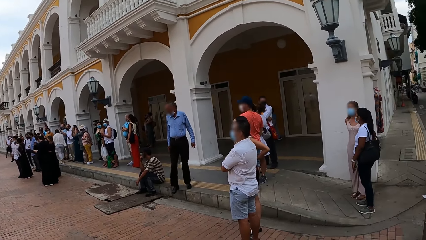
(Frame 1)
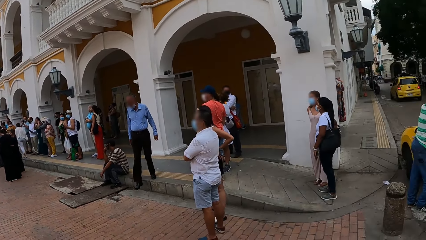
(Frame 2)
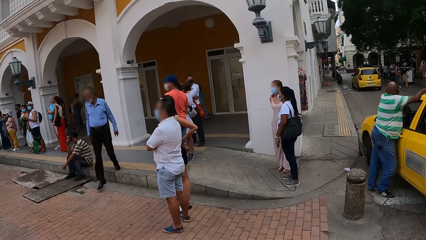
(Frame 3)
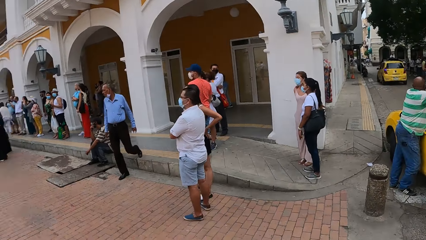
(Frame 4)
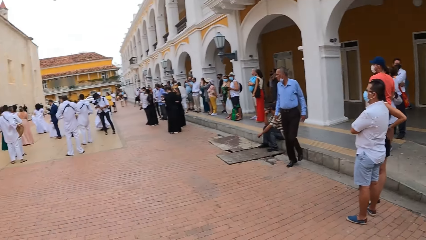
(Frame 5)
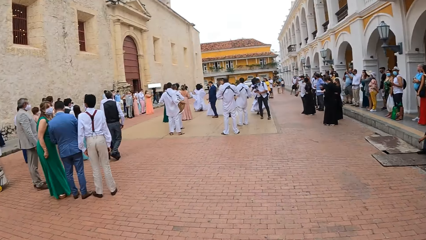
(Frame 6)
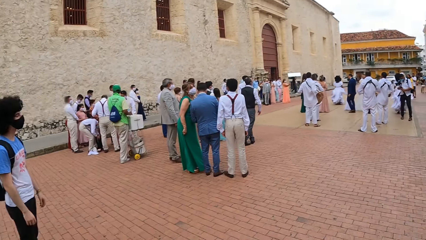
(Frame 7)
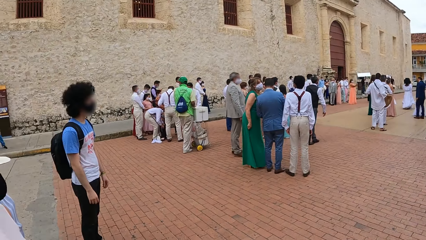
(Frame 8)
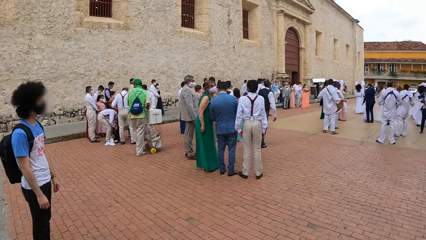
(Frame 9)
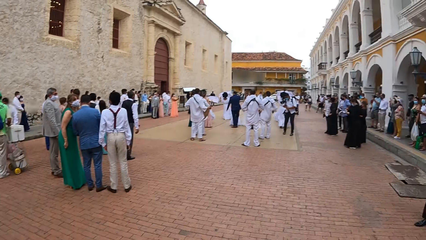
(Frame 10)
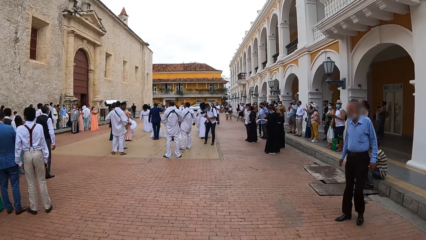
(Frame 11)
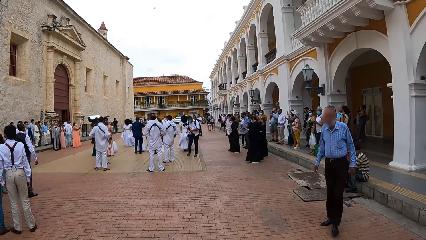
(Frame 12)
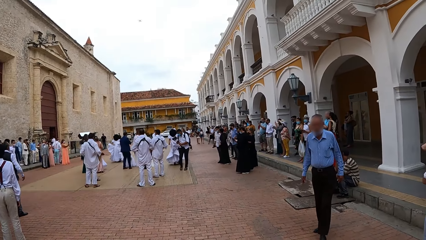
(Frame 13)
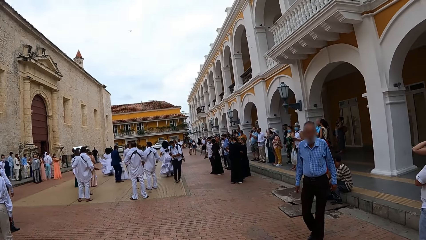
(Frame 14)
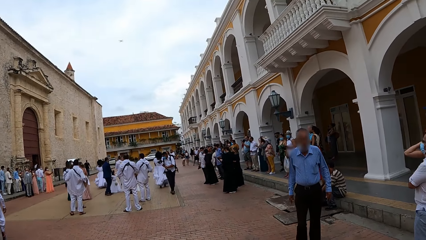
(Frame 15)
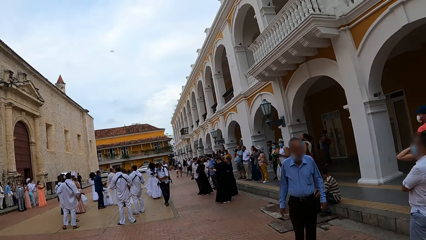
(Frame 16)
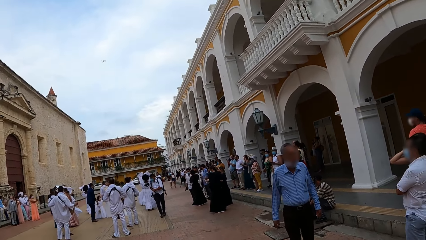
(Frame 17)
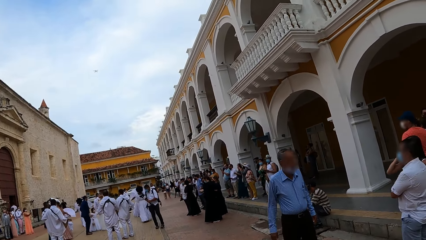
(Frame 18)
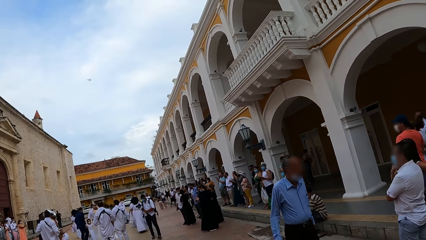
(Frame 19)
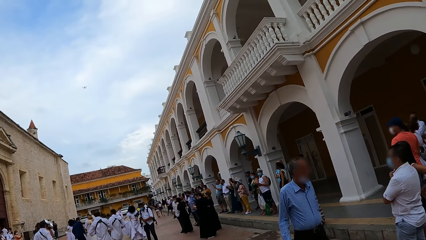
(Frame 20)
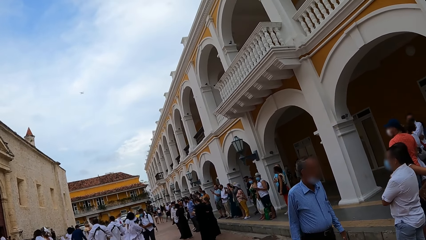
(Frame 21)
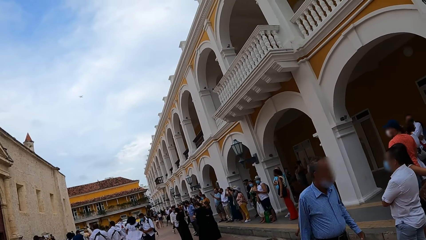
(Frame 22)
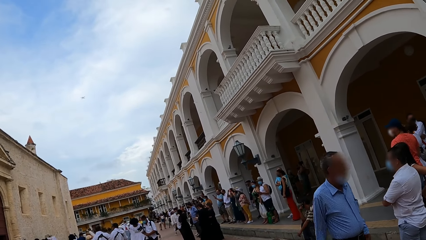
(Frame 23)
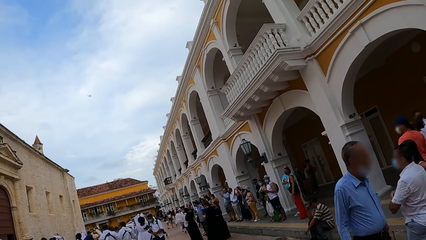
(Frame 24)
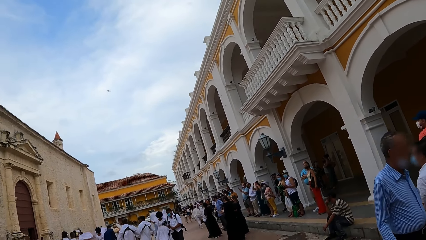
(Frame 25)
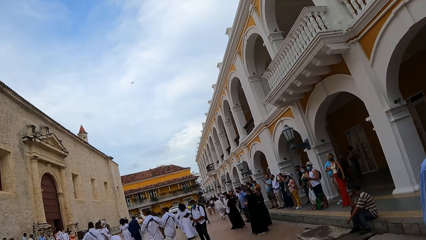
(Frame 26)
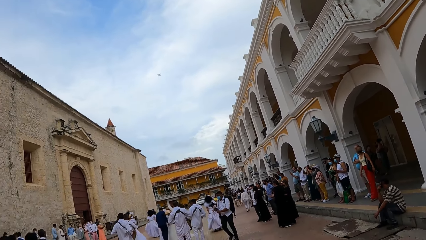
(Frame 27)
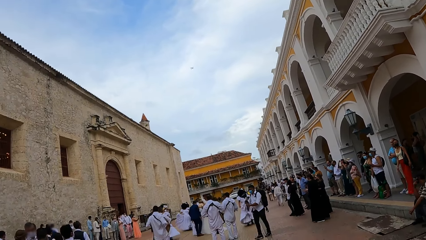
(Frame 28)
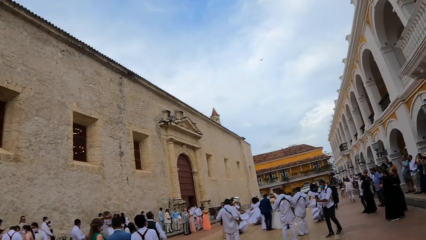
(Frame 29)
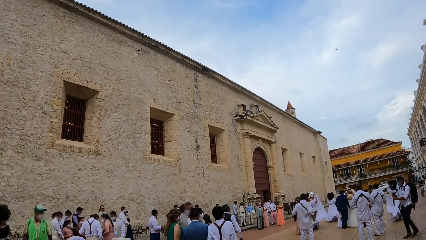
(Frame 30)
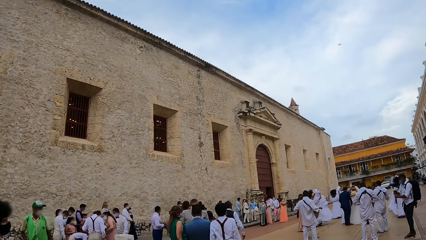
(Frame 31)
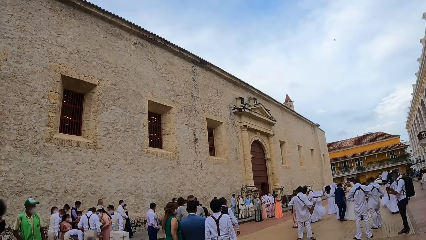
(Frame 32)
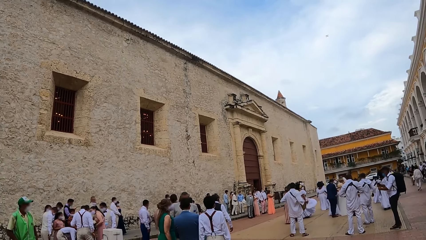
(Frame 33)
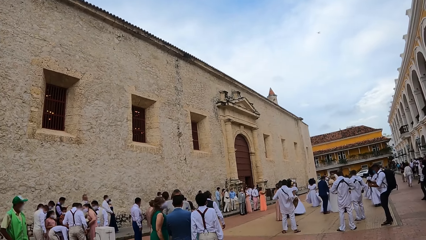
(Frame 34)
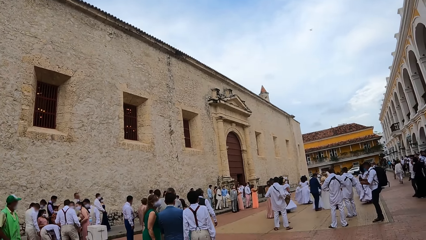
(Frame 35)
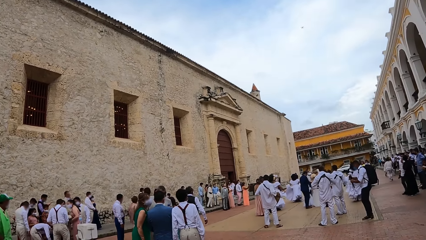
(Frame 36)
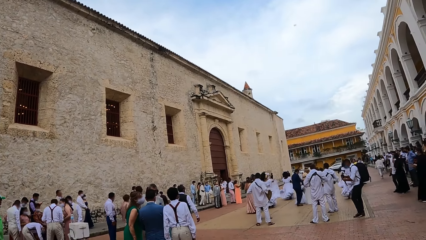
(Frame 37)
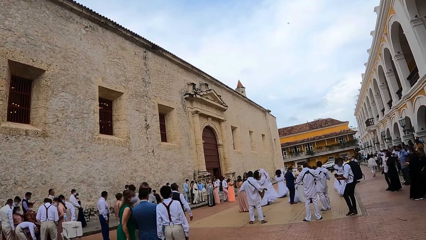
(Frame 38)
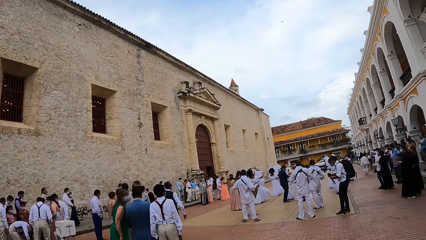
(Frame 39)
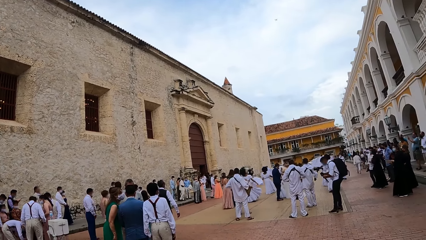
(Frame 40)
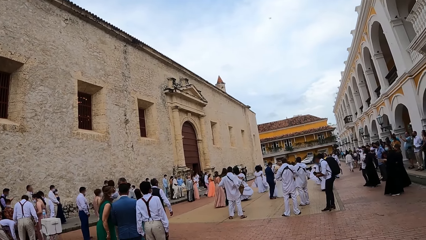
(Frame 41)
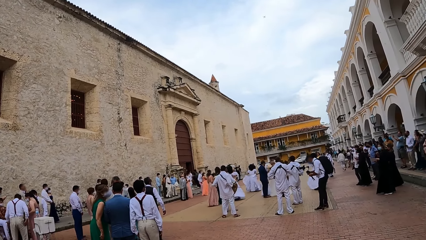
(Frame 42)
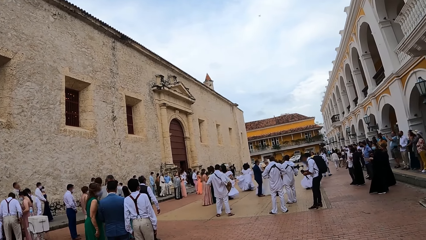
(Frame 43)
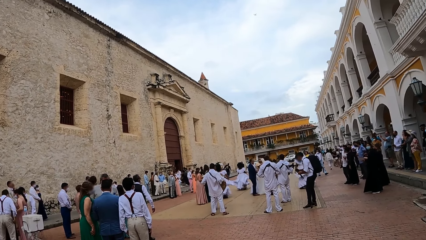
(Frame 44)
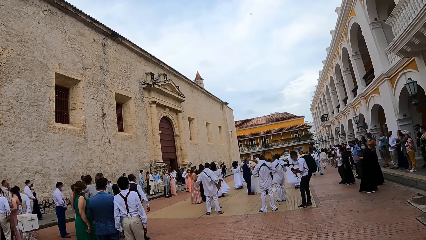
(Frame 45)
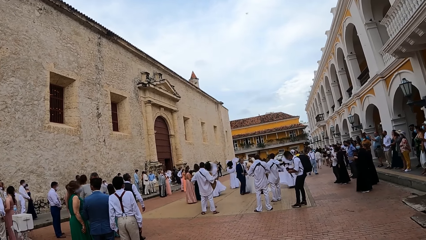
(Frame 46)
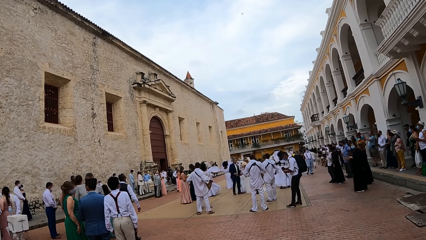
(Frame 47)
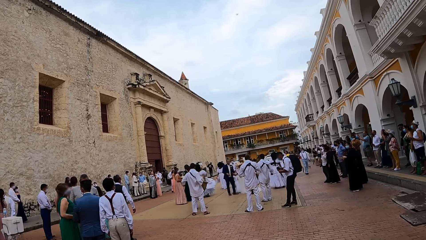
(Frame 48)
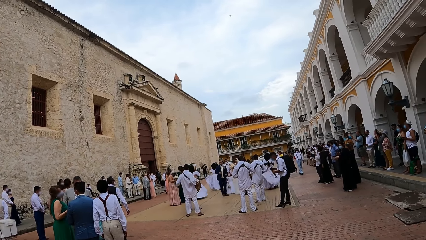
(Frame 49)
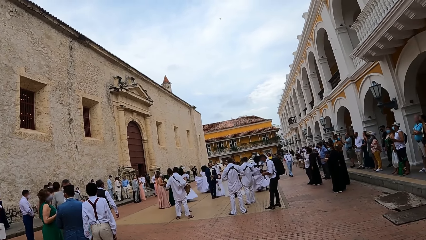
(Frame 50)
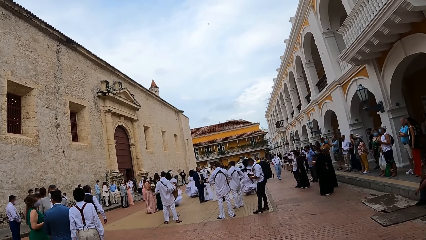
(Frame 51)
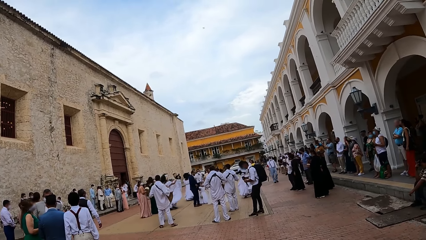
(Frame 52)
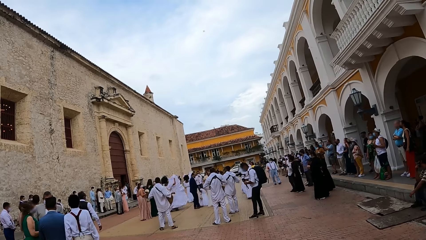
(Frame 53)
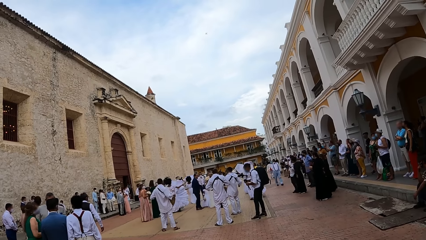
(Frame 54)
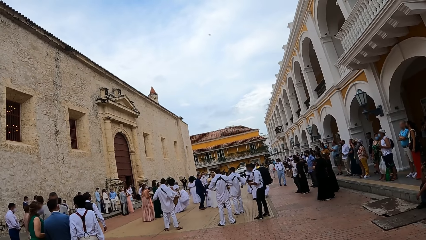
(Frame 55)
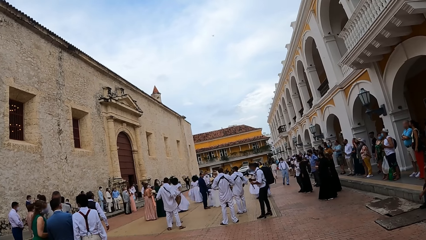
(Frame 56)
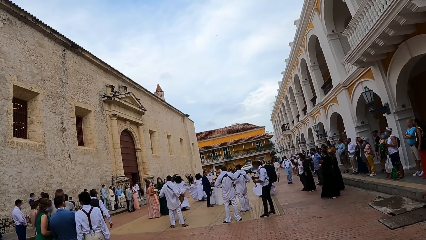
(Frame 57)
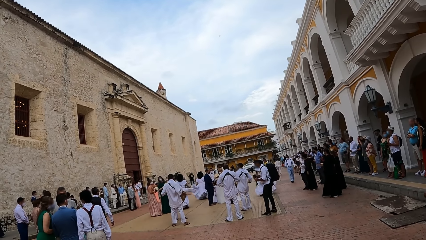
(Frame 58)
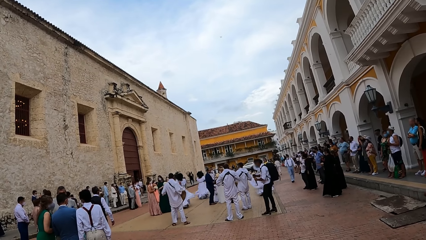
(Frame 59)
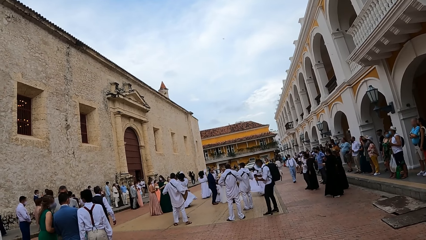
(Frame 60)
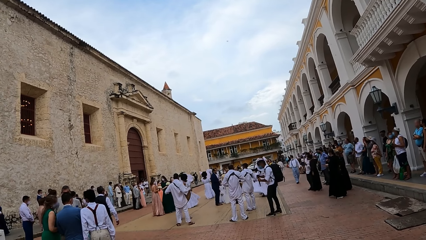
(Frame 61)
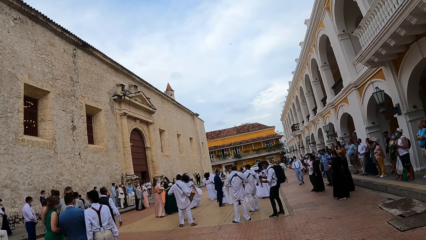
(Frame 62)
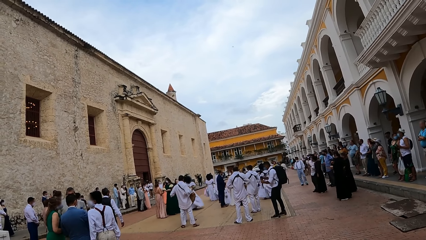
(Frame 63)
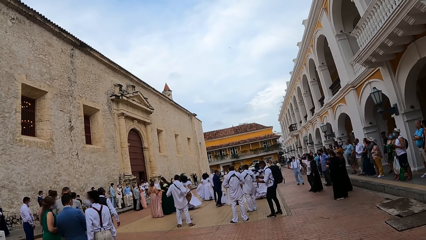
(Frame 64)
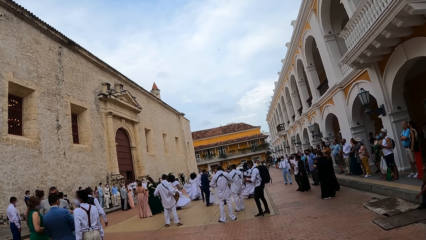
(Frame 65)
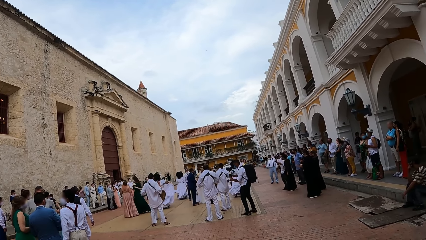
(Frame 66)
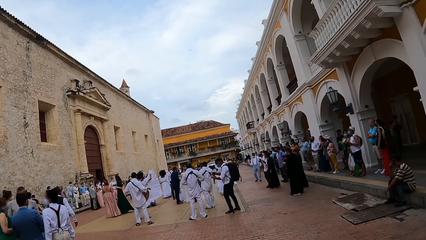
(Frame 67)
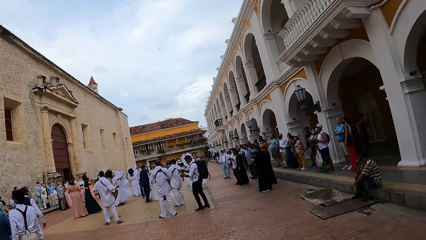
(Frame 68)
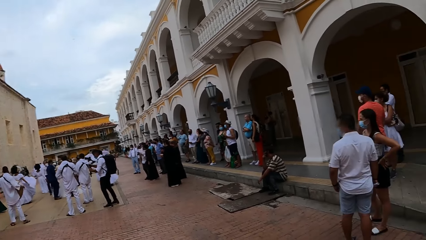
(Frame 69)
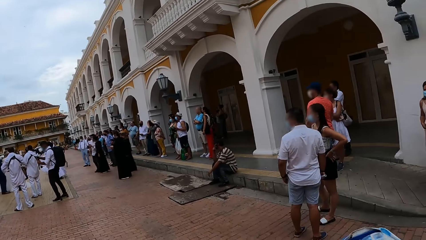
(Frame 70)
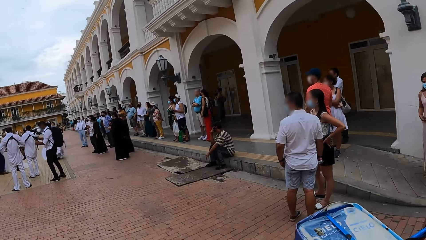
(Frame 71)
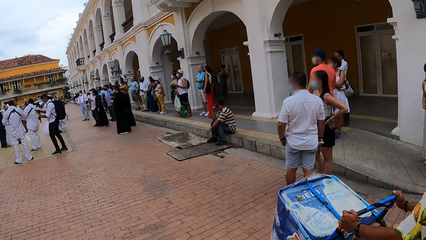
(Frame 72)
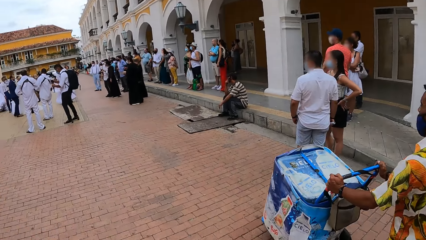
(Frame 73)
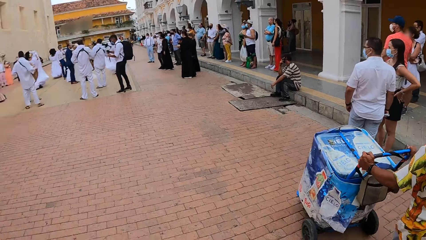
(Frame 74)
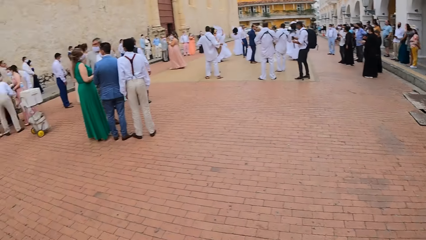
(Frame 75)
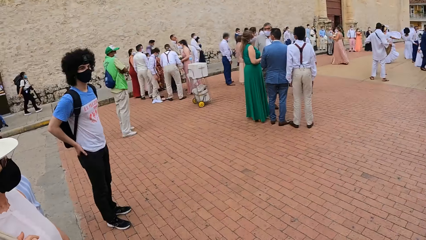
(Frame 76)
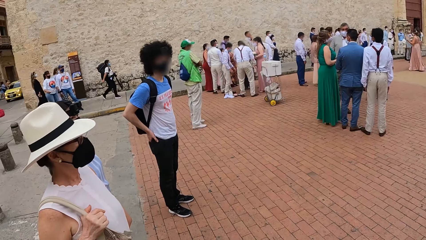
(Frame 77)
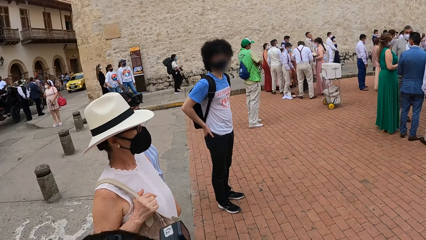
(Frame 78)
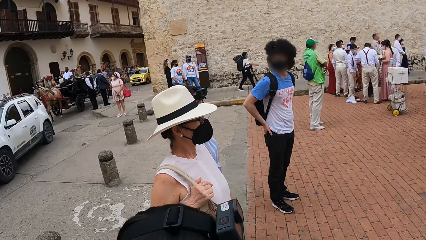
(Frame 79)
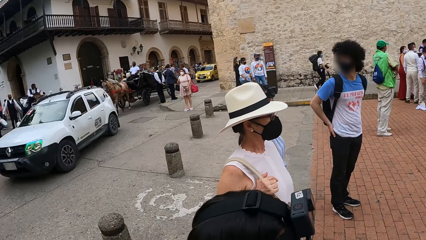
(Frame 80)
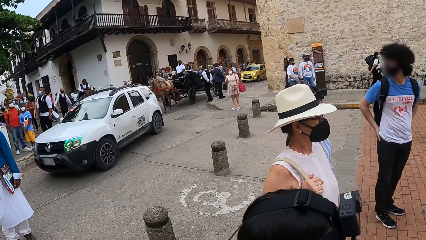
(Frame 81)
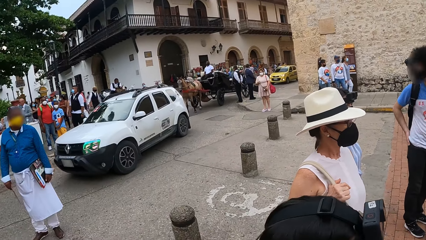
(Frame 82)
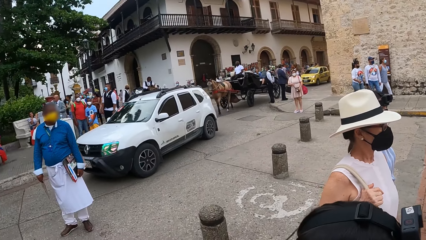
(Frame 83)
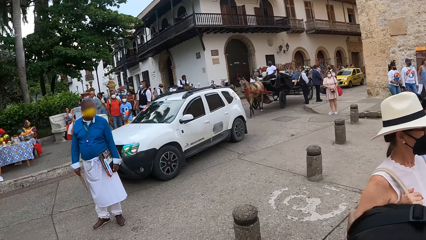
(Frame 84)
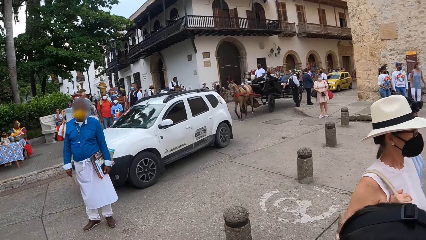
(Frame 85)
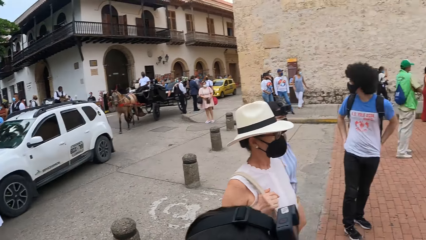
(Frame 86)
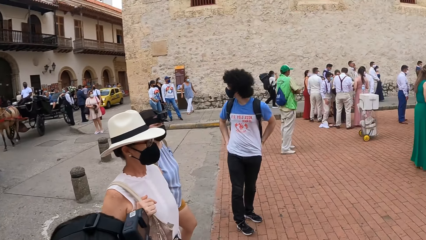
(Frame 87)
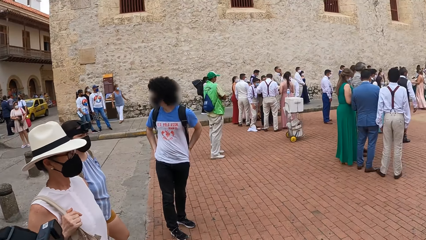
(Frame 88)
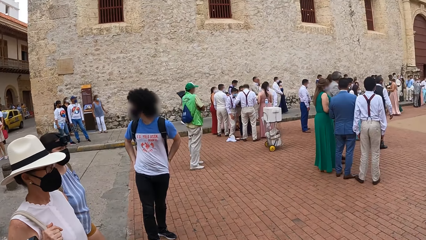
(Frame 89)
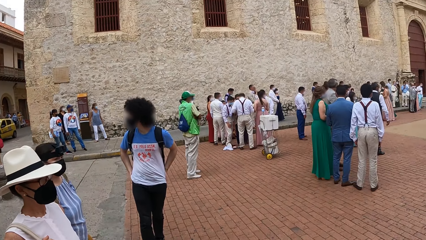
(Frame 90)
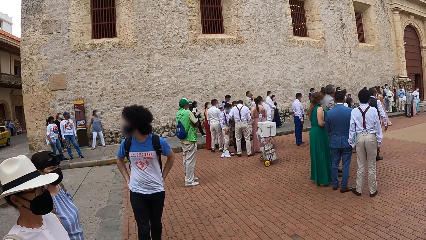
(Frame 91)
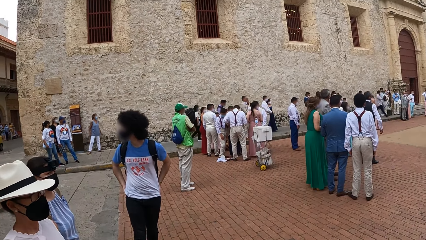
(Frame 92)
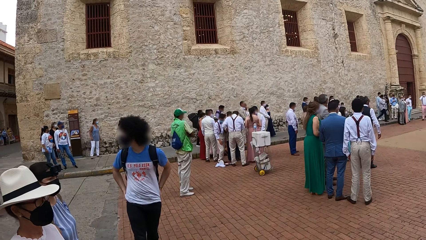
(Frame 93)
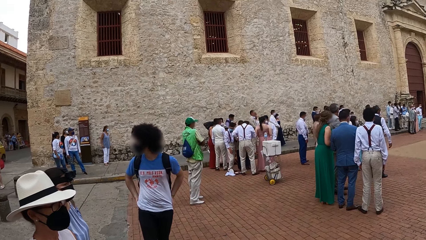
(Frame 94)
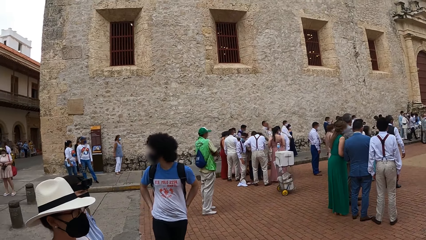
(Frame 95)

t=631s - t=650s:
The camera wearer looks around the street. They stare at the dancers. They look around the street.
